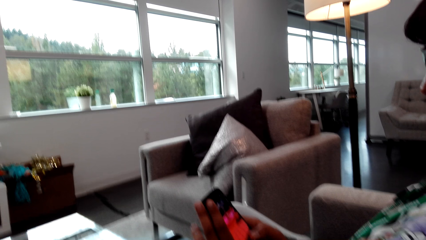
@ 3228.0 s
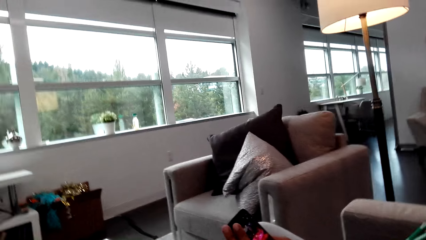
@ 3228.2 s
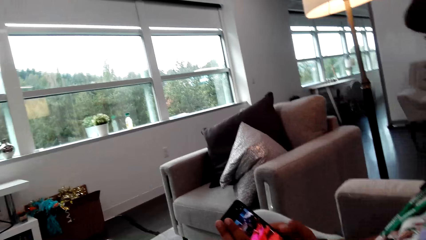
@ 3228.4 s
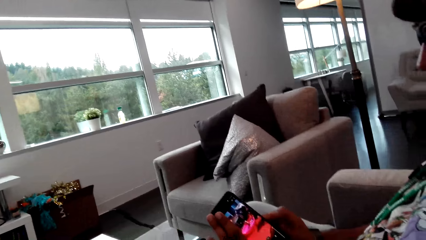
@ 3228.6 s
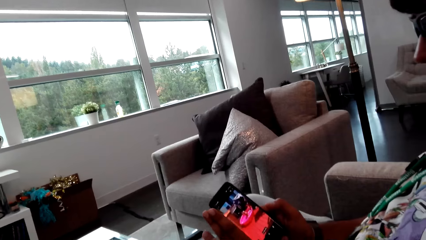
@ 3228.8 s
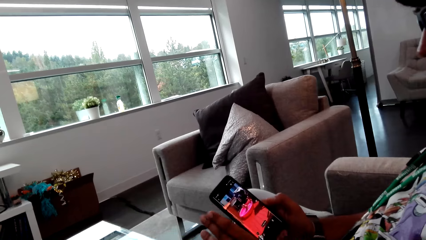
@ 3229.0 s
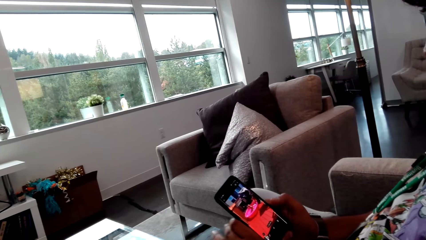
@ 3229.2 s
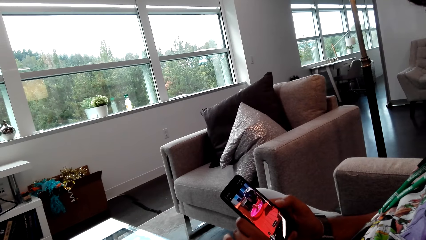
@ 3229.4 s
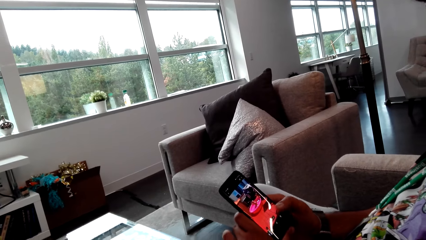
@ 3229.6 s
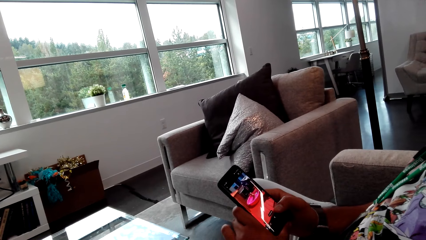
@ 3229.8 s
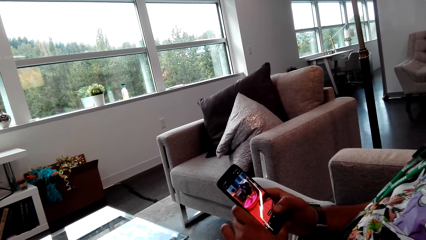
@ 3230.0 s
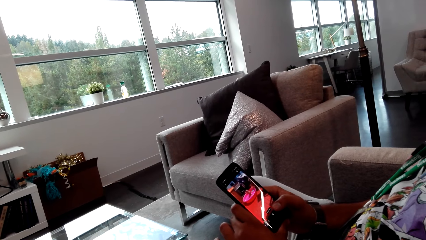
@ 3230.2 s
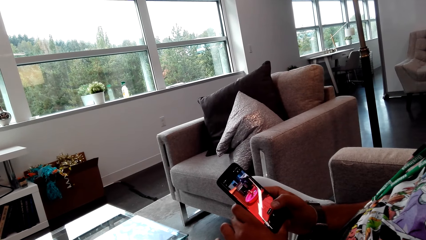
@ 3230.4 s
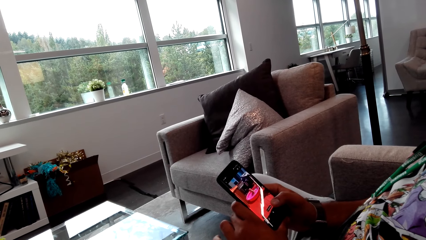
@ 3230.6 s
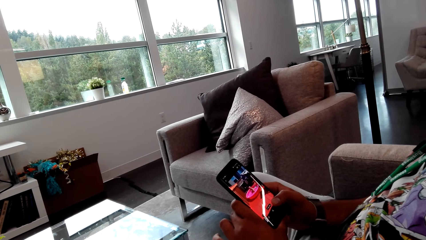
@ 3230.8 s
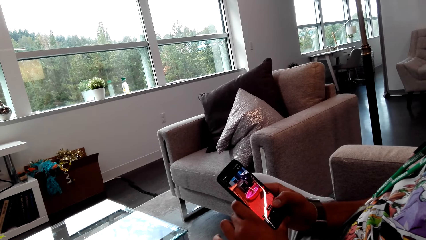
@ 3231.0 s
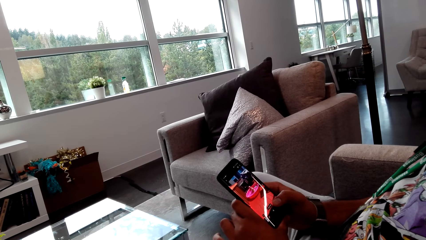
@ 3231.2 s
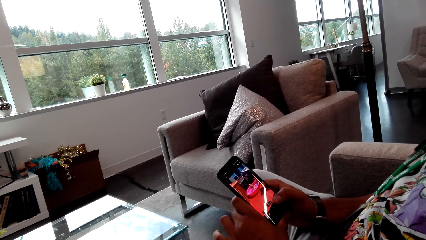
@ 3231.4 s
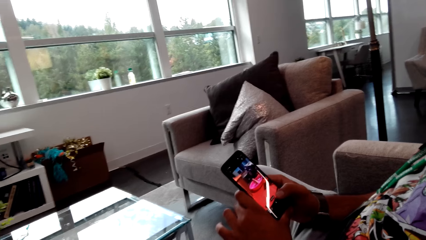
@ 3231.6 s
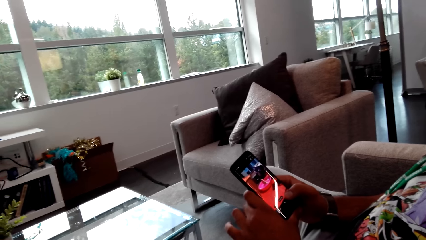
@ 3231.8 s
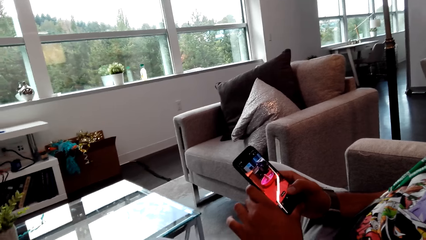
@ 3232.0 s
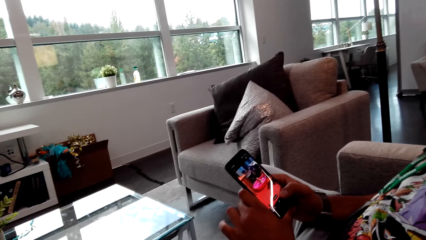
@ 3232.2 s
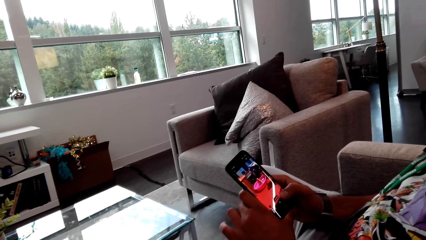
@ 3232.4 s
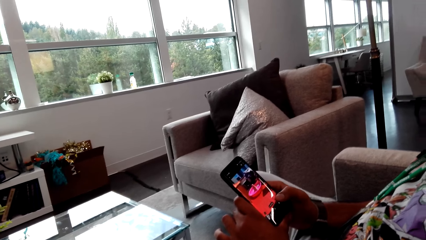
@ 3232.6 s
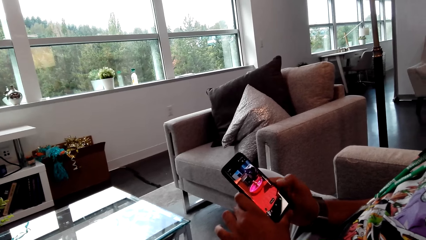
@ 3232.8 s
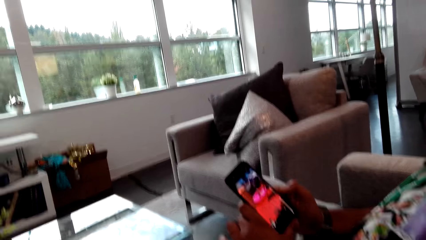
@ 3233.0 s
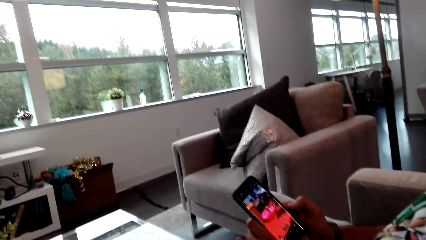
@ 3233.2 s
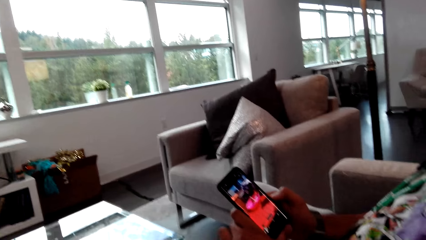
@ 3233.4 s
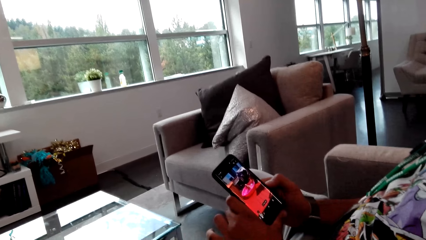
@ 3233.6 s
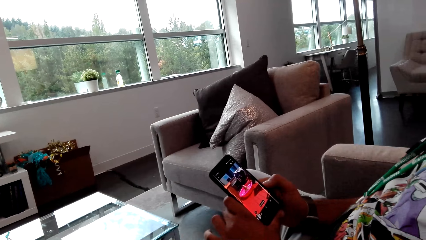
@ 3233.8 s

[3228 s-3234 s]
The camera wearer looks at the phone.

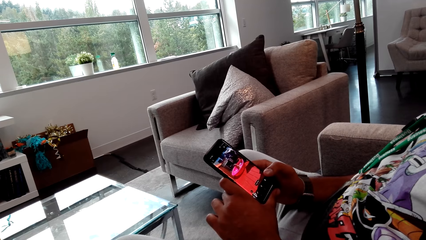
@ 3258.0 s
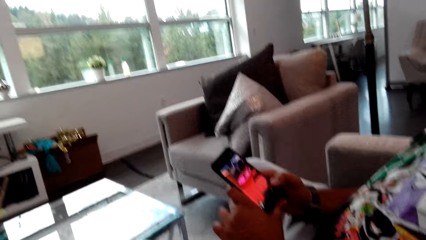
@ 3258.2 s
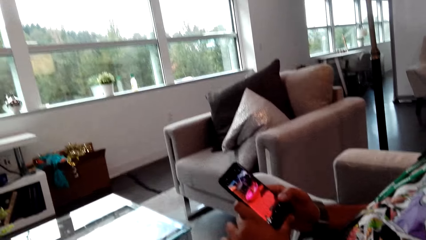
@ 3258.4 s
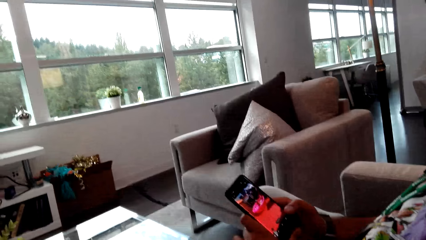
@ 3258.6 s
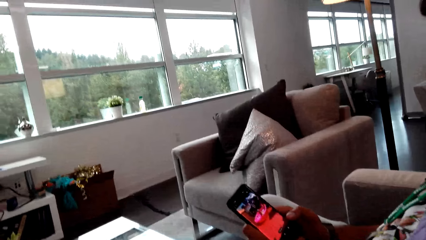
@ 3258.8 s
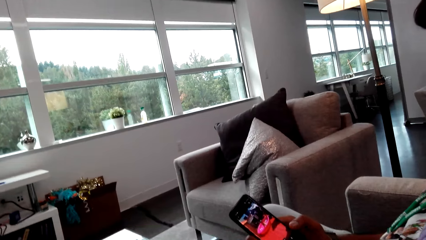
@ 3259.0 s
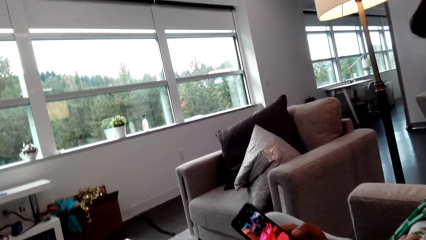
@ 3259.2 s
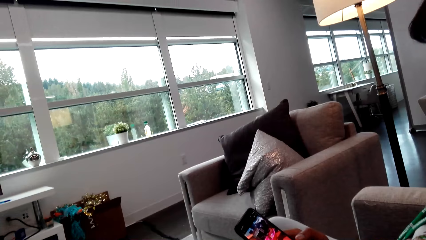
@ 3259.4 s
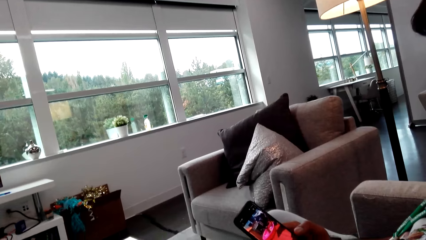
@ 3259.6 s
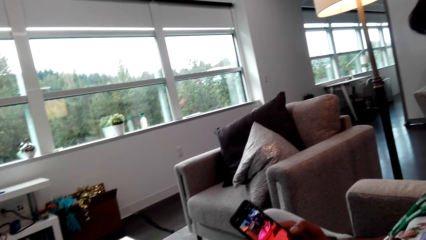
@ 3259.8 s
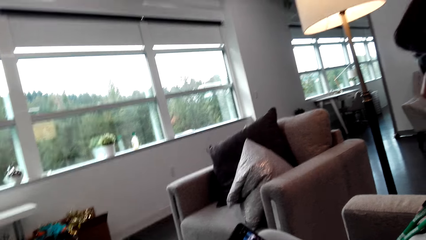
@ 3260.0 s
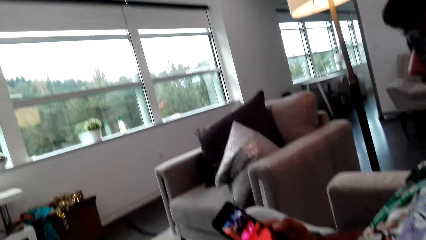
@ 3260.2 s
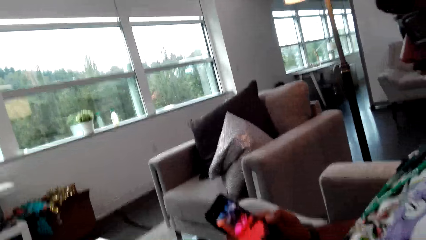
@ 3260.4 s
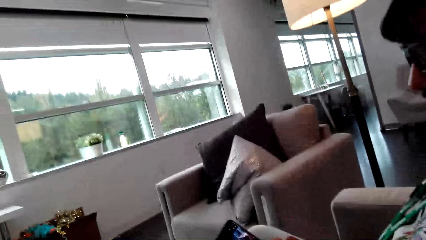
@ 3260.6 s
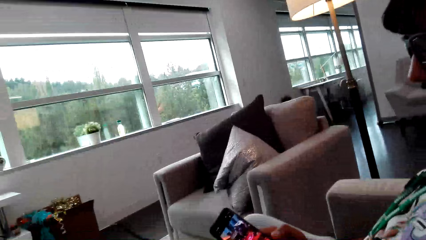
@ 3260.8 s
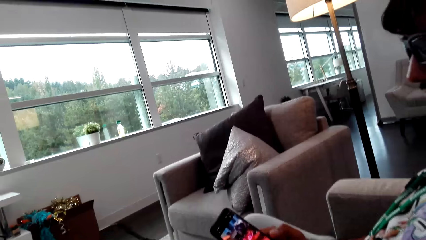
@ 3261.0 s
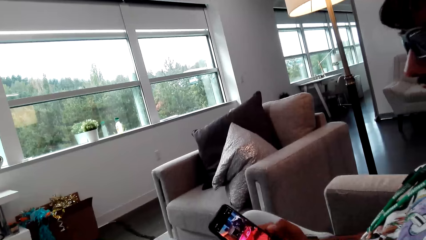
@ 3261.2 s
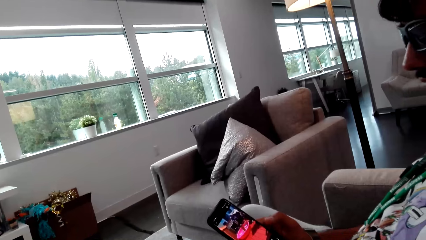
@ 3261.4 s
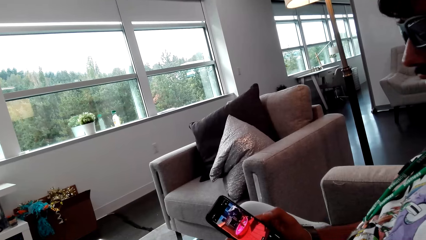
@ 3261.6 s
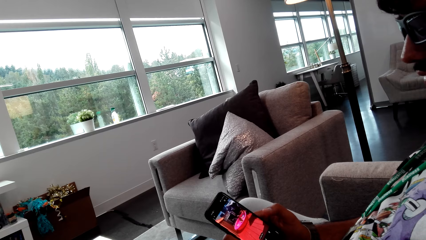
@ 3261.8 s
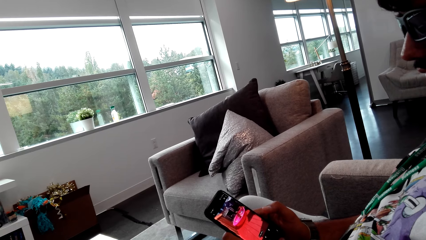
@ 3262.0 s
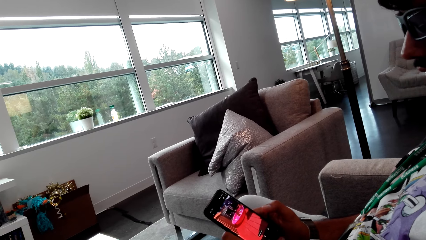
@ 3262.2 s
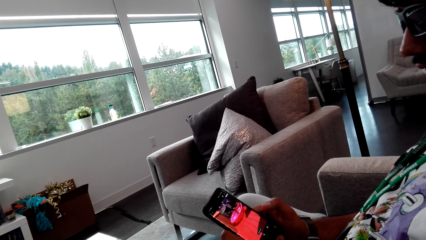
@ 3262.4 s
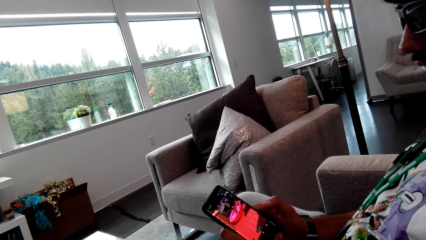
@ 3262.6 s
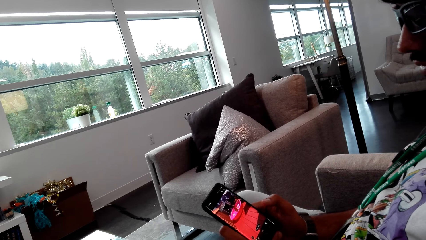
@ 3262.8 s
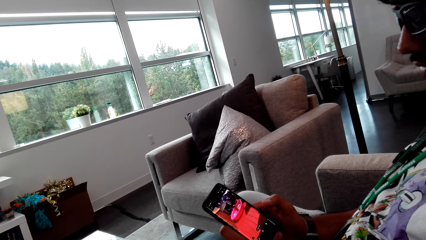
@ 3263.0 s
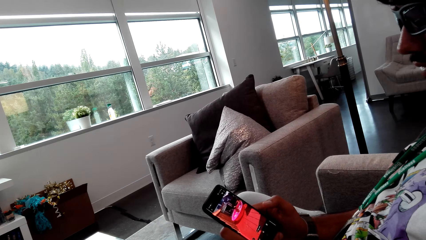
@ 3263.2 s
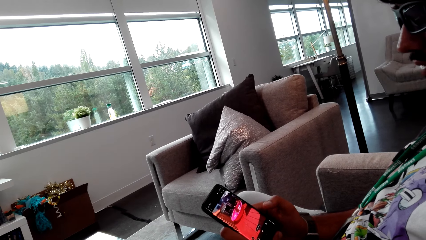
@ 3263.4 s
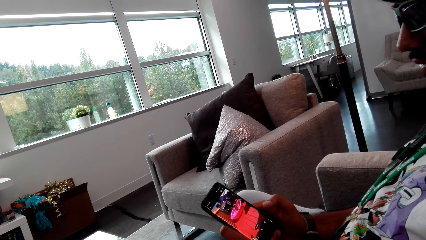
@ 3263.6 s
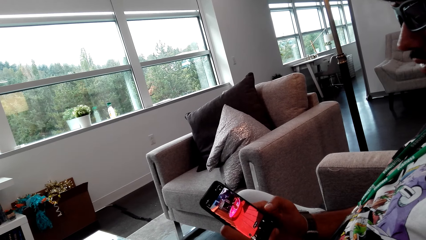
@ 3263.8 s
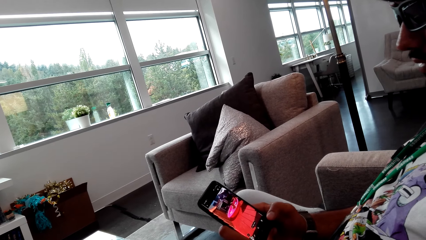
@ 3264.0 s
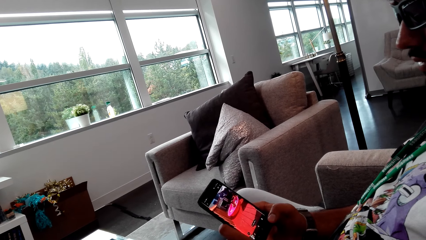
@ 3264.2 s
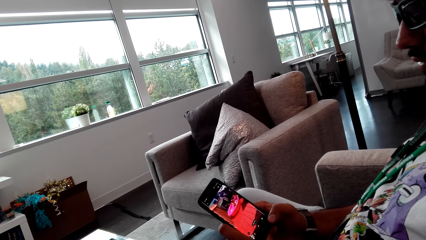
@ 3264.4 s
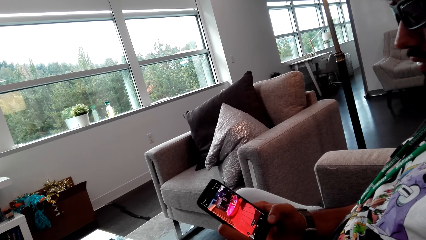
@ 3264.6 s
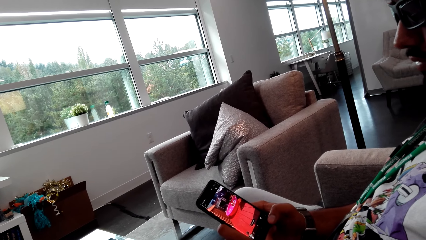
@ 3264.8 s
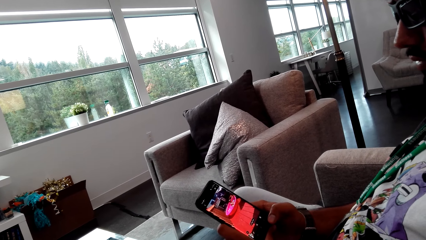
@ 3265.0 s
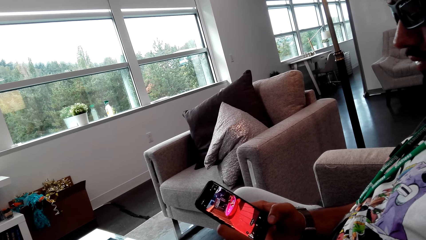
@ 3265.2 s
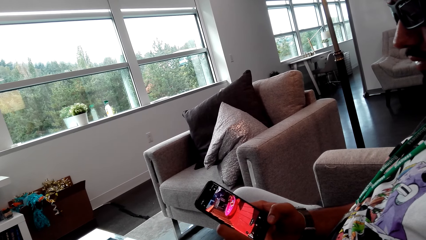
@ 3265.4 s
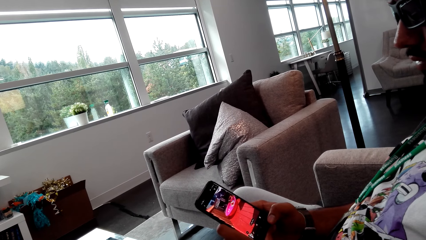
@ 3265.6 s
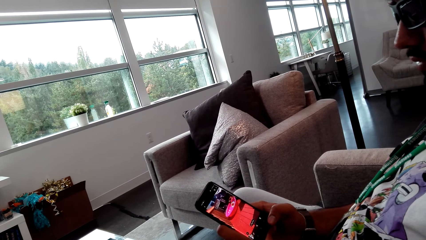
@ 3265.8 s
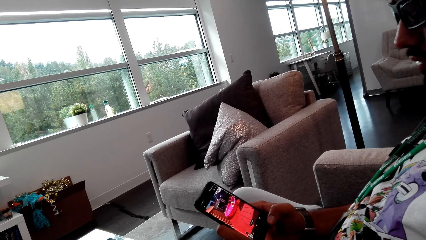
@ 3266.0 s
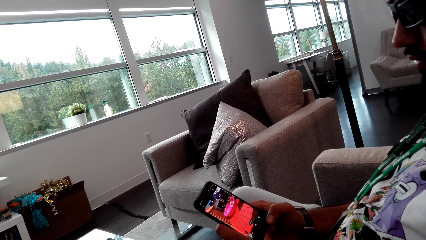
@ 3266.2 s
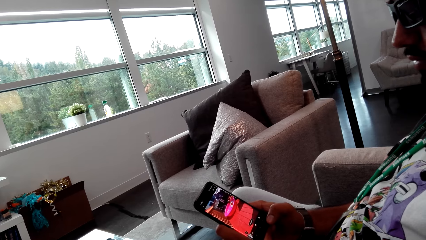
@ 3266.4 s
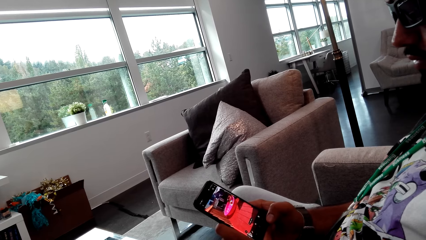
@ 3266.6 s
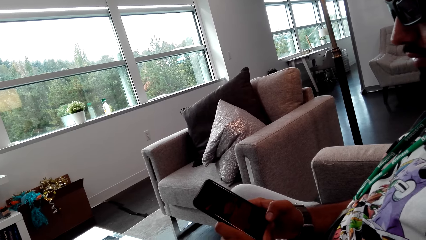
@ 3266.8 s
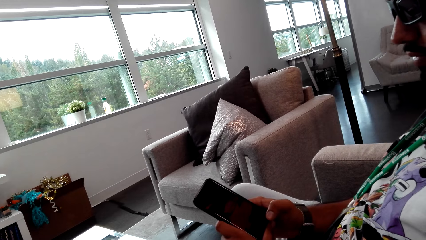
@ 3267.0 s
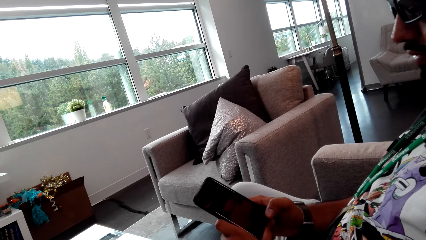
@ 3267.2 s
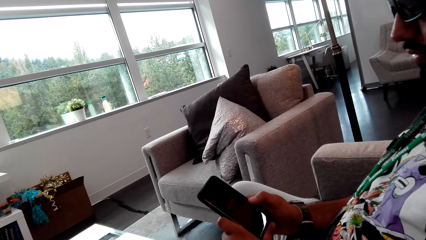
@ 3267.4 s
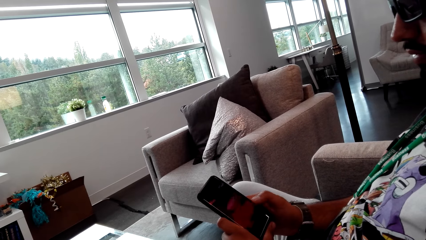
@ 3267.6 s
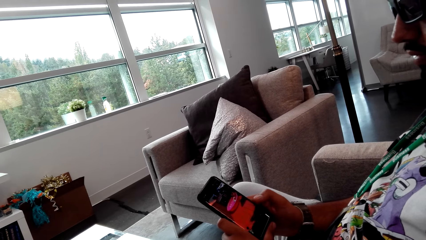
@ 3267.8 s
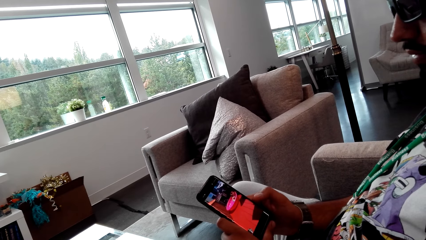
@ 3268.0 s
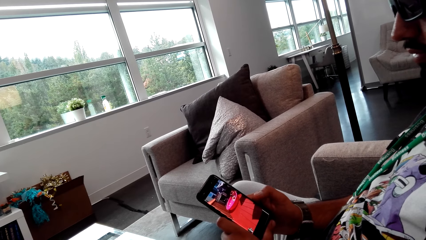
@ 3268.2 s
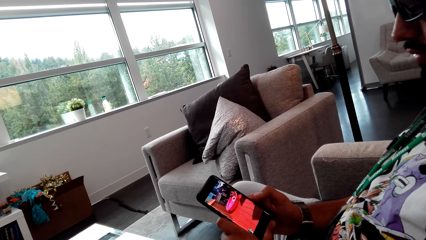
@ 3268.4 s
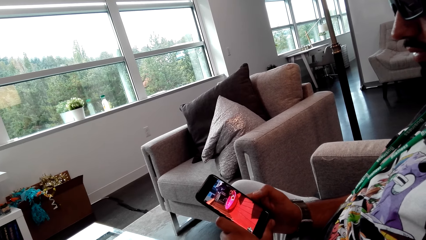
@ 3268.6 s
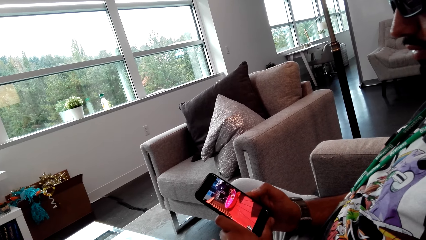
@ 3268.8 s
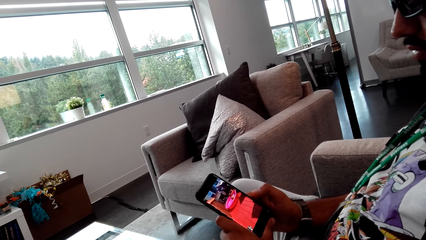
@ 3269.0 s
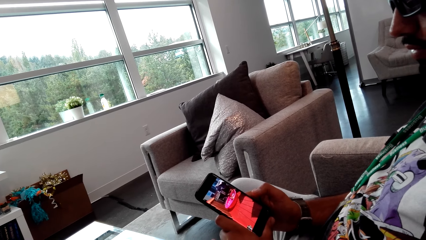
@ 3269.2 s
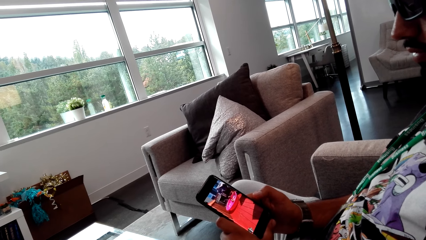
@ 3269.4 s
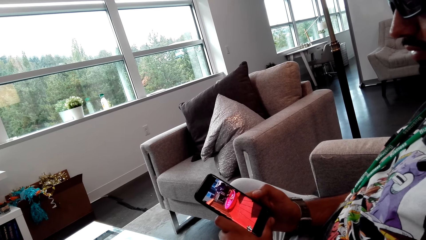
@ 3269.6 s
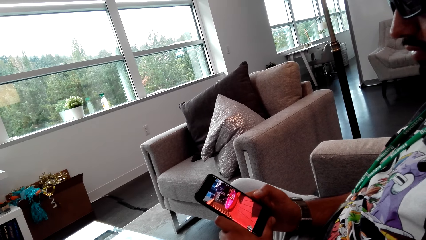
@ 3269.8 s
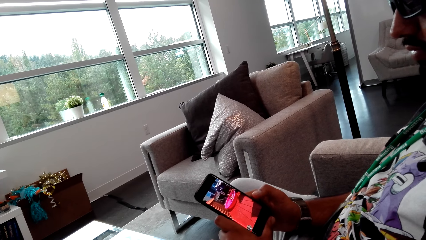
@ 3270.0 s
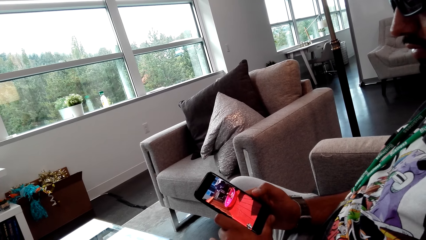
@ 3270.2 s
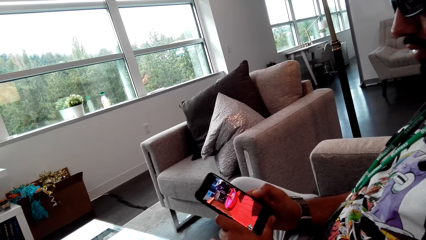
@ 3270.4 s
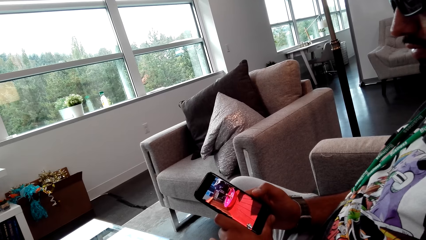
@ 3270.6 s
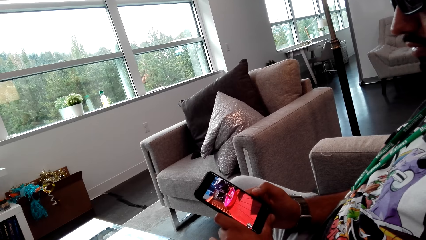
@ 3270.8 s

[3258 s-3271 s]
The camera wearer looks around. They move a little. A person watches a phone video with the camera wearer. The person taps the phone with his right hand, with his finger. The person watches the phone video with the camera wearer.
